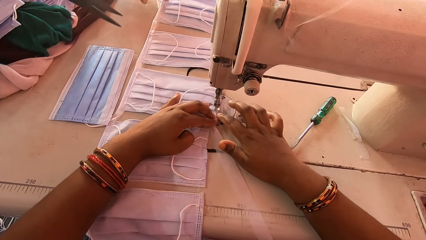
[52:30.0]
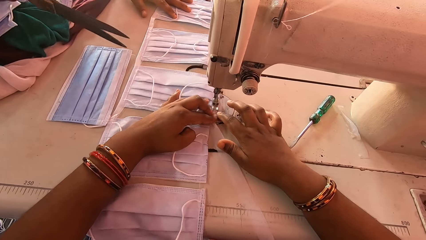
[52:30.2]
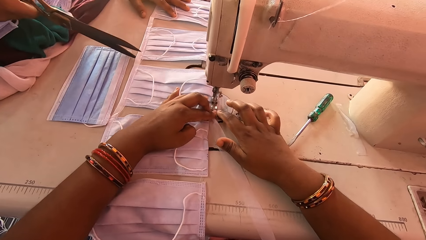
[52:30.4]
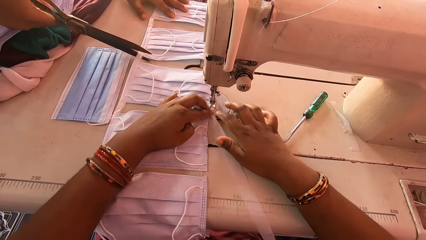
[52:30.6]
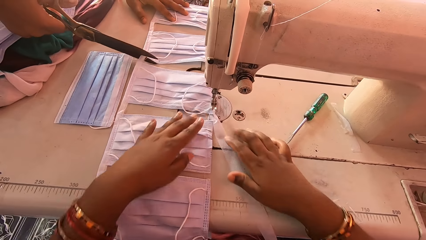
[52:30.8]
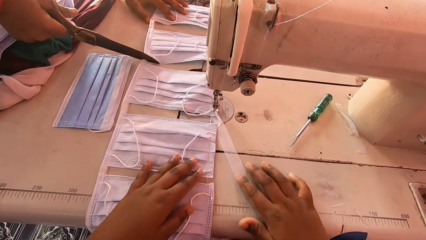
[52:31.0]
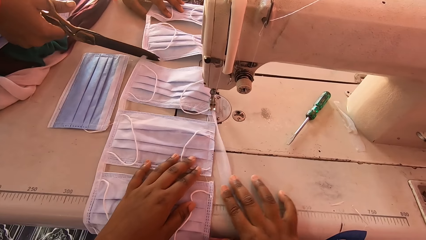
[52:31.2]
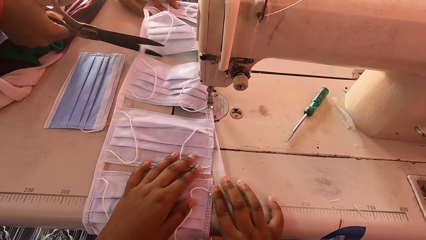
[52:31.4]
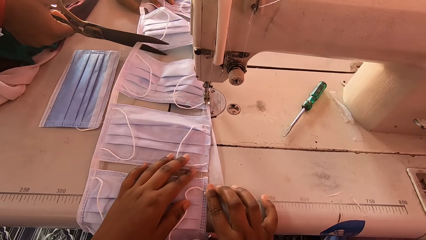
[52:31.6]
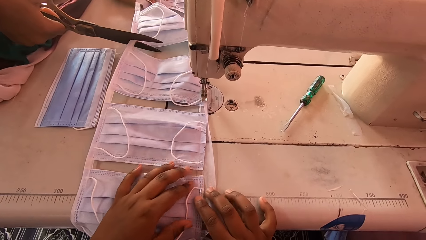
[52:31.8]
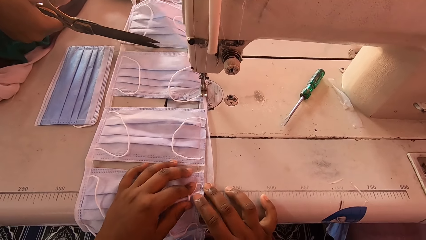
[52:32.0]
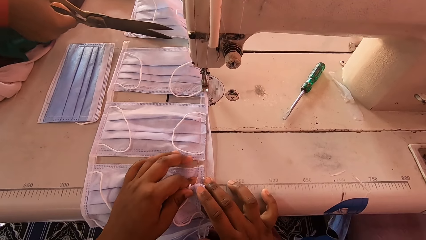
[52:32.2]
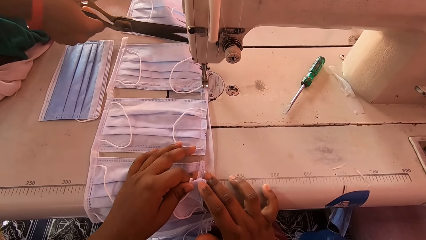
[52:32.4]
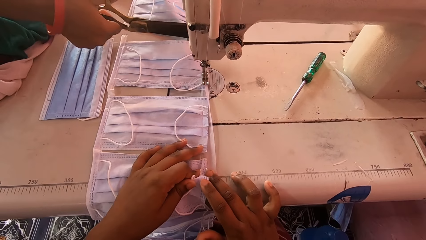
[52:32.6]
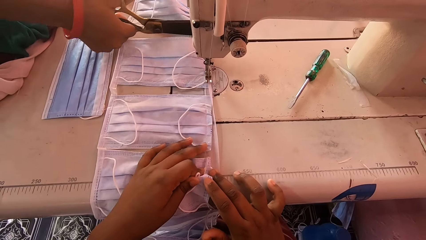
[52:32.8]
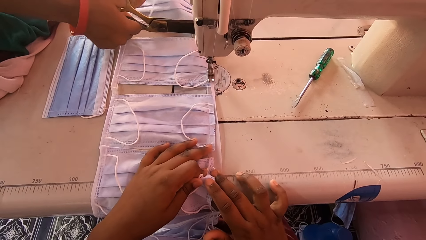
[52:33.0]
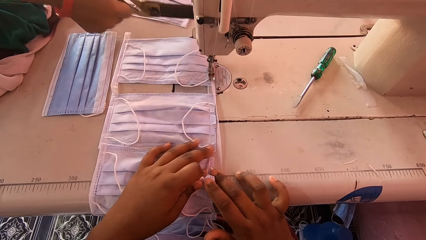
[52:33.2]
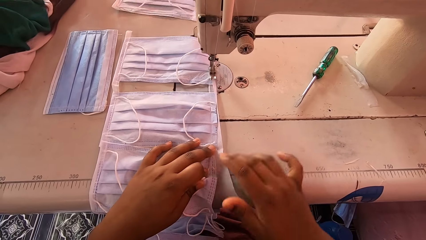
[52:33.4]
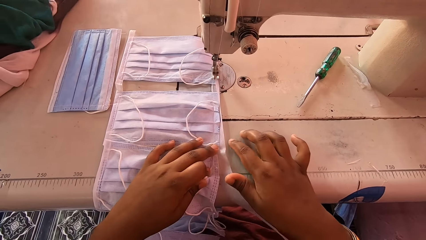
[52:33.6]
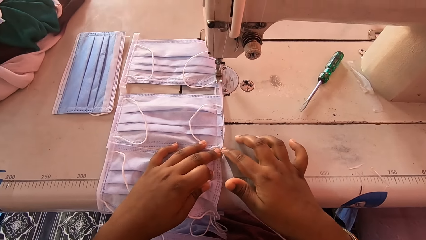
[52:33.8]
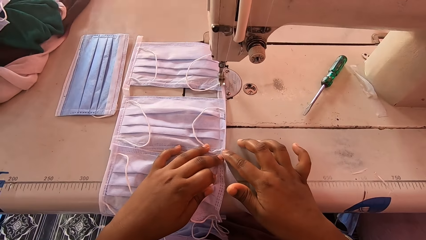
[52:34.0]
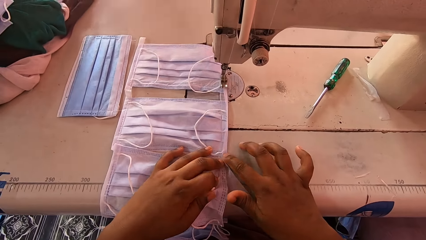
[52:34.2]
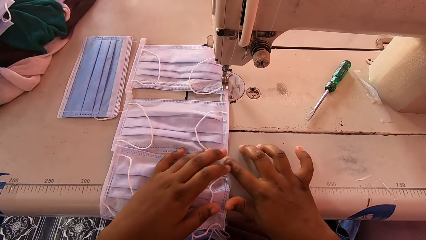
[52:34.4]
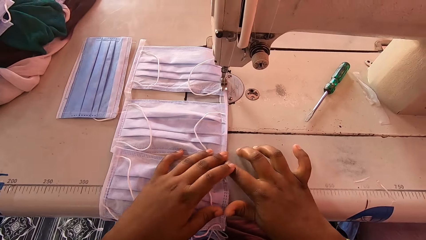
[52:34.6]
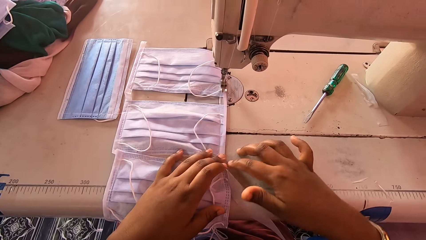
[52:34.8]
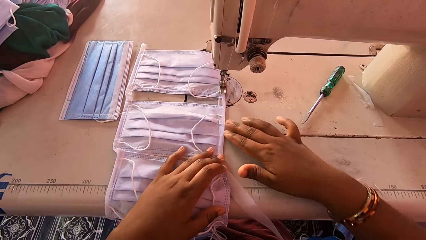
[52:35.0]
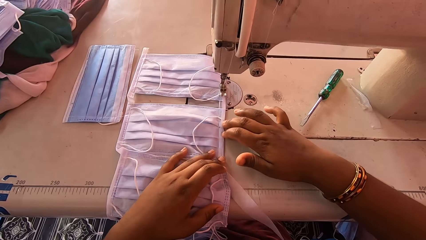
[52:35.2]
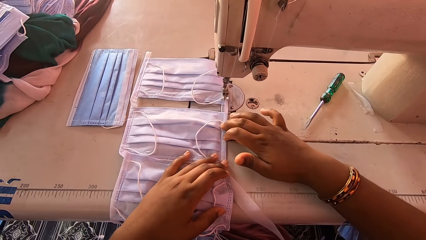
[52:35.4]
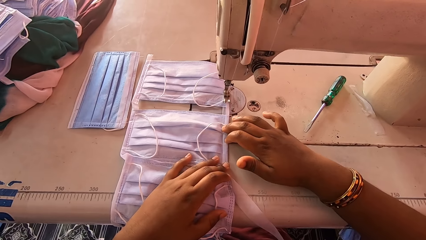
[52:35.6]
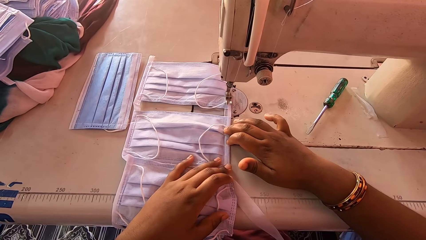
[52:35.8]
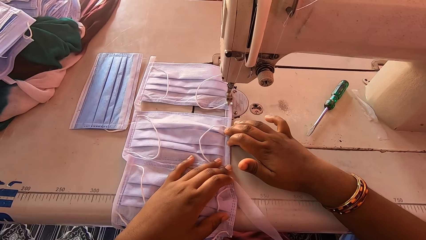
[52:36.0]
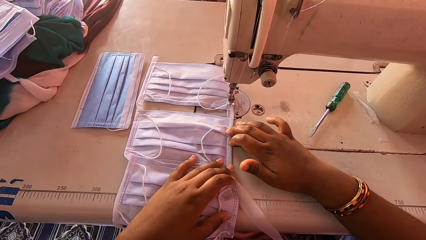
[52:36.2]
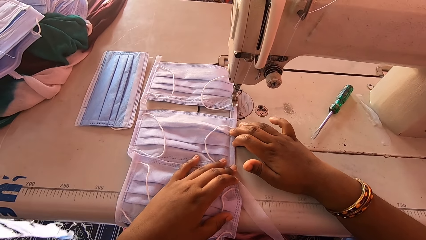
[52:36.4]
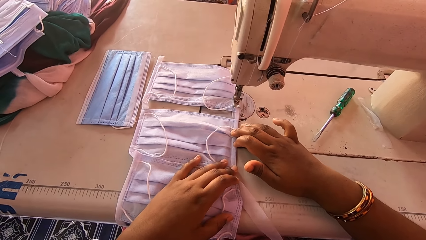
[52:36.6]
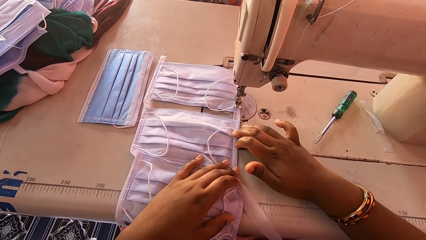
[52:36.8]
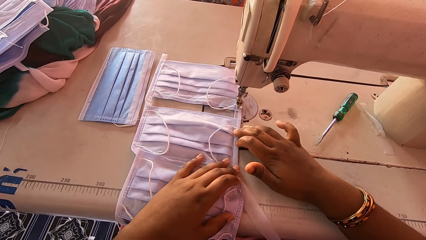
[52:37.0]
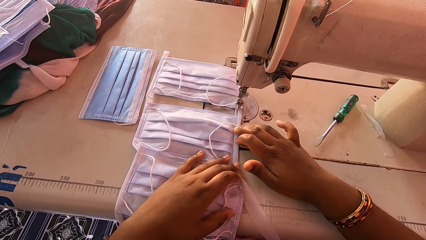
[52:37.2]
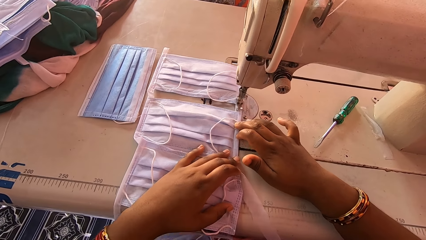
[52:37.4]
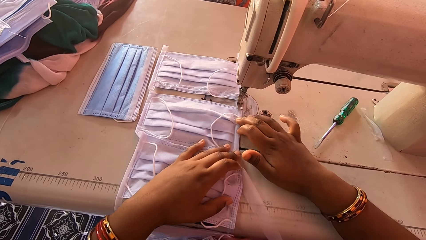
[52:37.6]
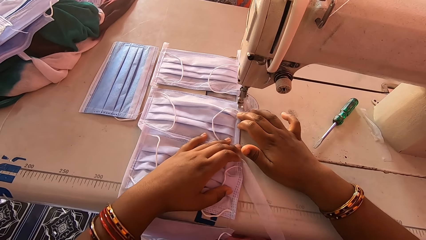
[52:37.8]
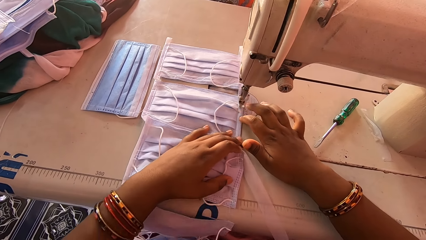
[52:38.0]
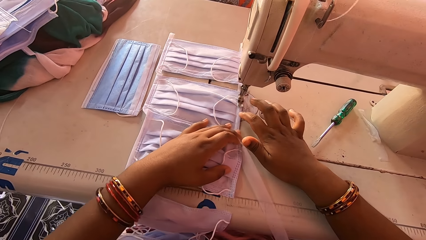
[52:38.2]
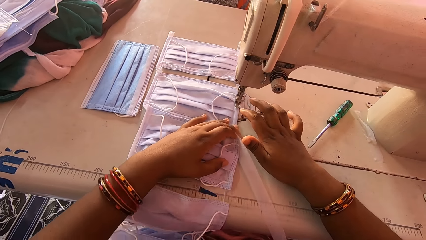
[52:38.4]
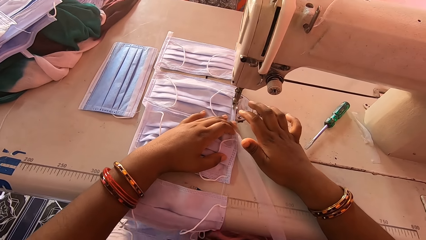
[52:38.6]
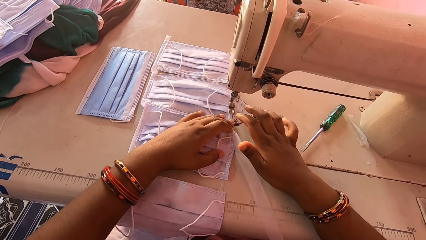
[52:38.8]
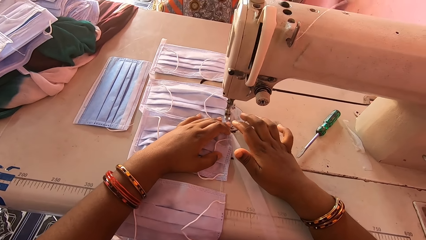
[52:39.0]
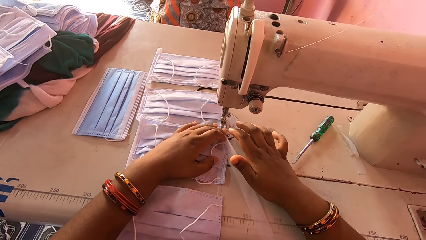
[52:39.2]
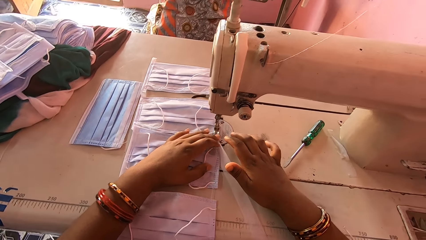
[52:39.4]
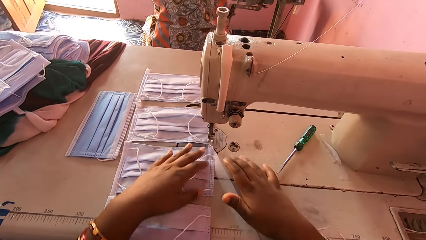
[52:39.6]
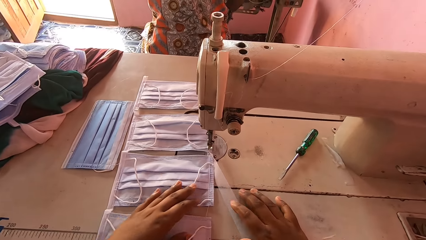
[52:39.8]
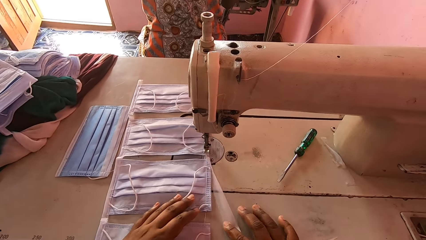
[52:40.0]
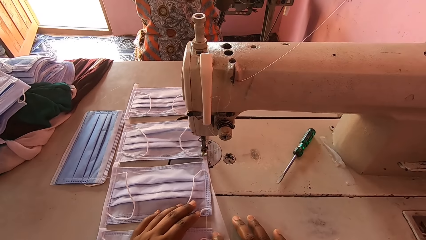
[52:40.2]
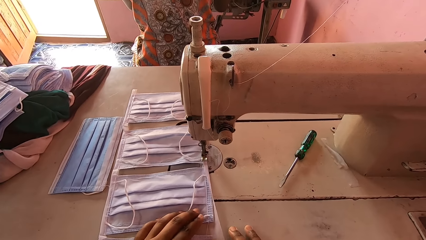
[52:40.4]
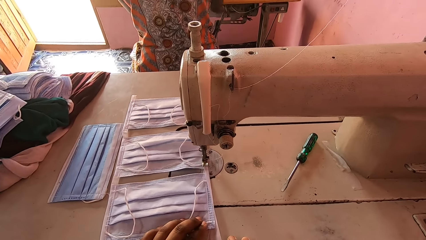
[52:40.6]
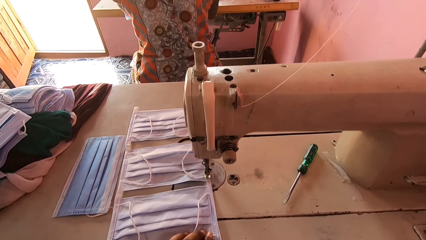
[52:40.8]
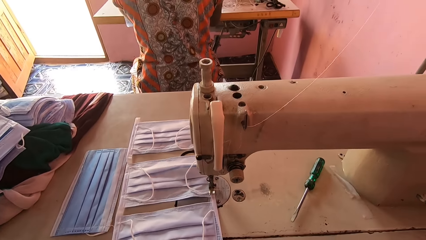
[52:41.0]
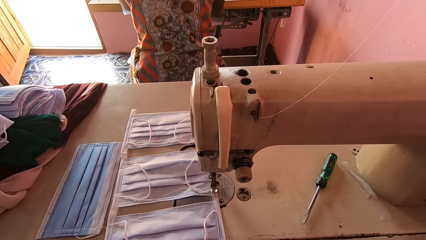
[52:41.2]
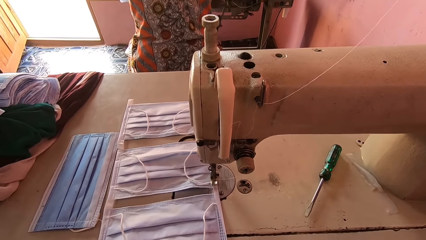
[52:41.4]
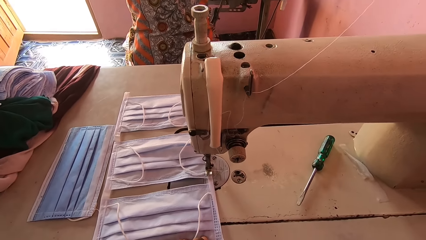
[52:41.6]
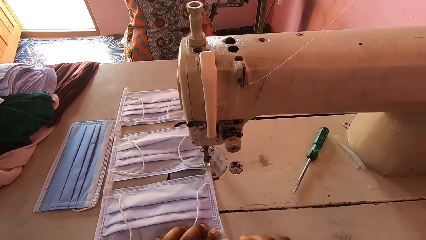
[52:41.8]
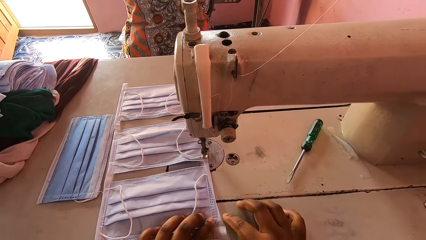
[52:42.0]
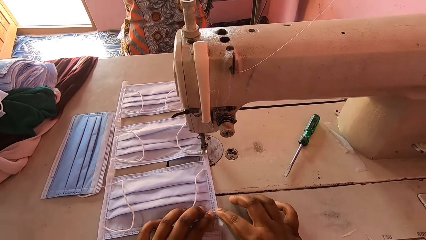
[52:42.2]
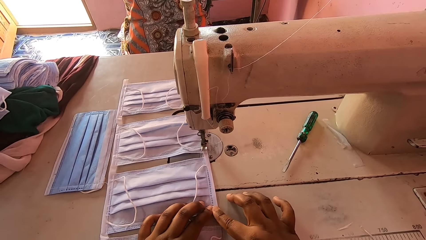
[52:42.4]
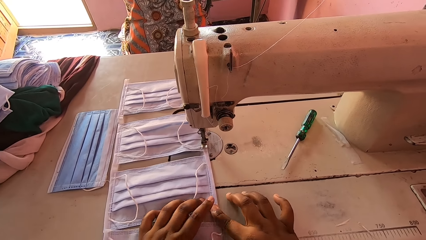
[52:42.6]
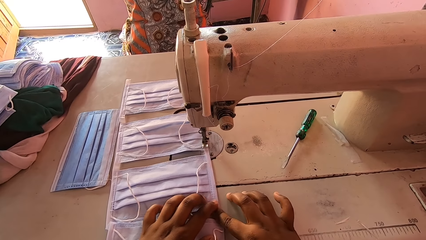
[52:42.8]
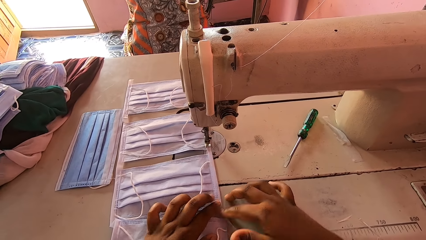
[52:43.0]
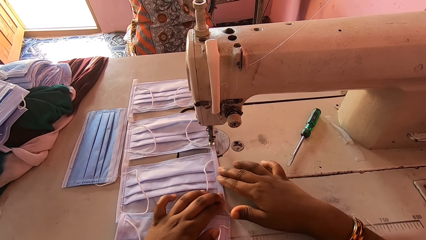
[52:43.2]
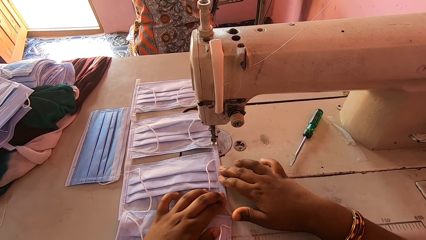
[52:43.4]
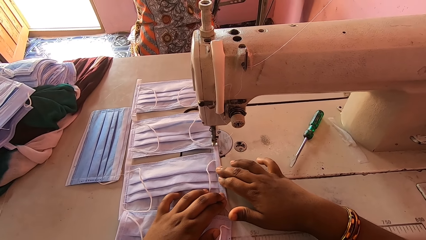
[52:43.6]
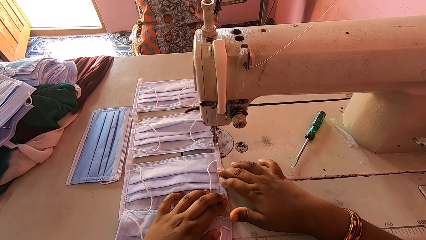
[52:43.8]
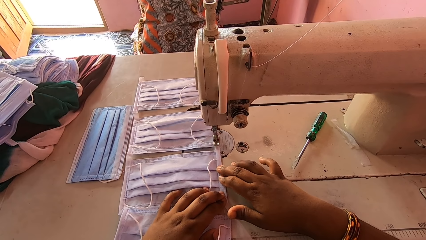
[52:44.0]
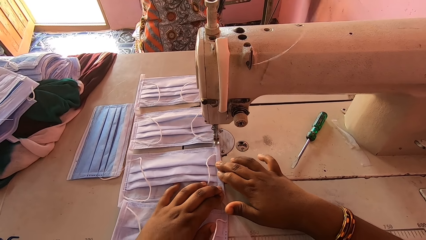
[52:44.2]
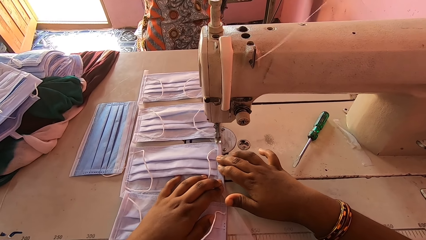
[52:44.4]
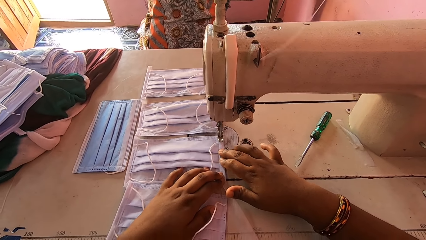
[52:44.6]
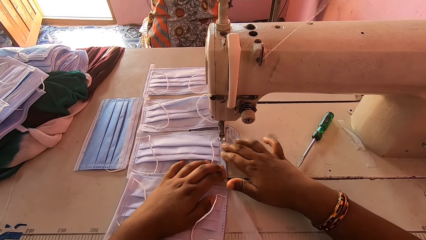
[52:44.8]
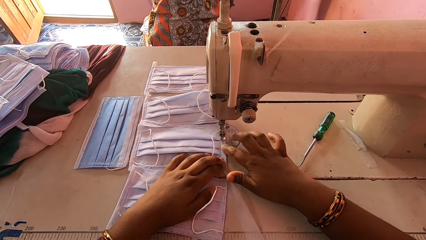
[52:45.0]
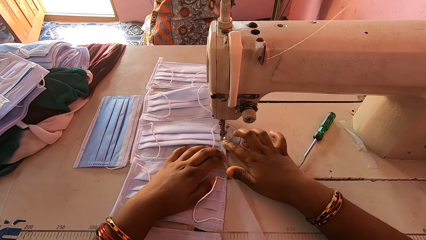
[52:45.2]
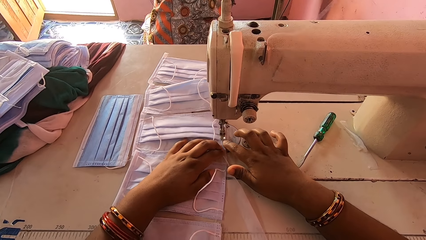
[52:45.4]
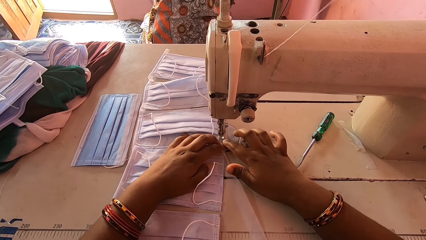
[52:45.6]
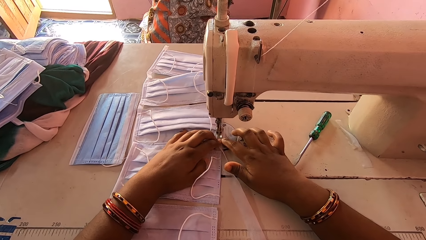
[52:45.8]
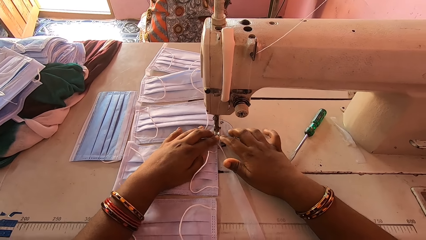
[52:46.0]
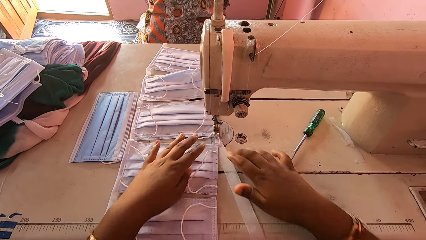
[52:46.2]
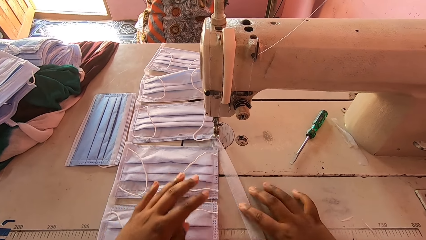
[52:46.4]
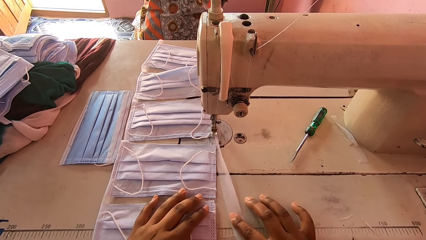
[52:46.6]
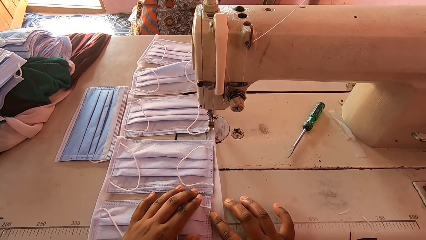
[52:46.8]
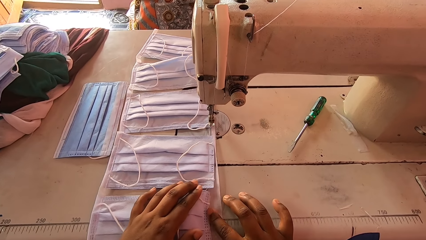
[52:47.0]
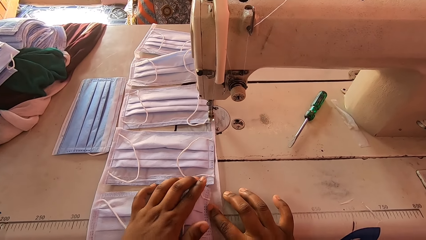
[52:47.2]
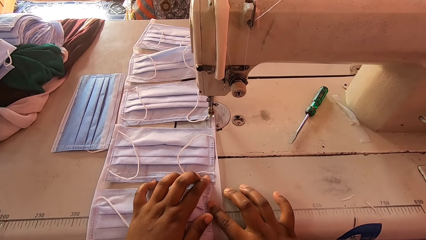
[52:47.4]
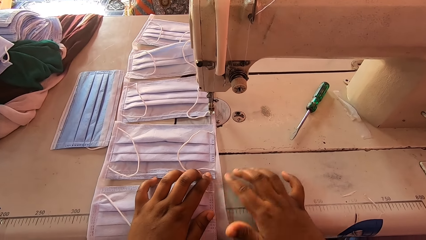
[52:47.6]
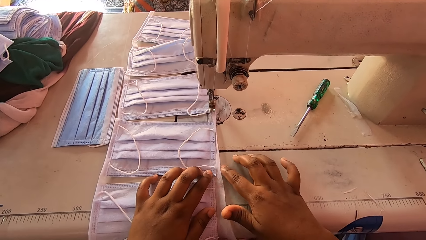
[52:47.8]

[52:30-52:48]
A person cuts the piece of cloth with the scissors. The camera wearer aligns the masks with the hem material. They fold the piece of cloth. They sew the masks with a sewing machine. They fold the piece of cloth. They align the masks with the hem material. They sew the masks with a sewing machine. They align the masks with the hem material.
